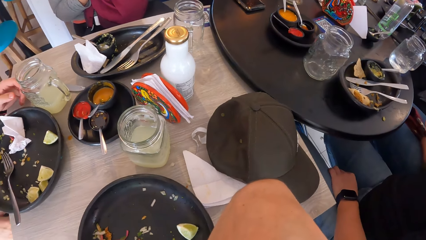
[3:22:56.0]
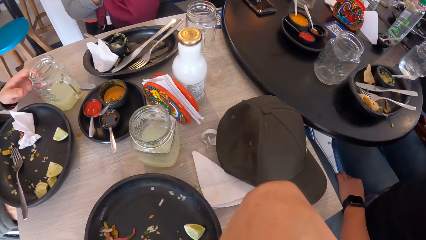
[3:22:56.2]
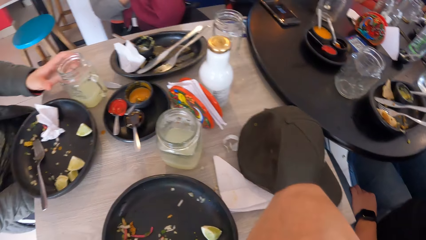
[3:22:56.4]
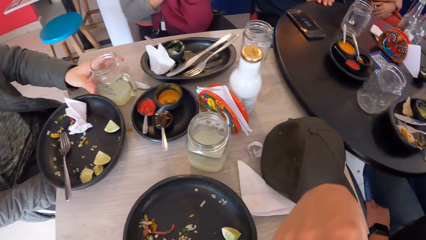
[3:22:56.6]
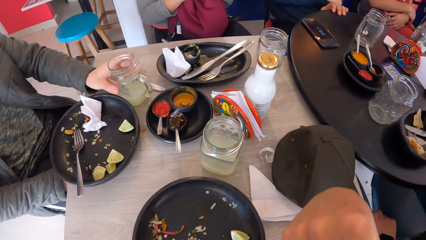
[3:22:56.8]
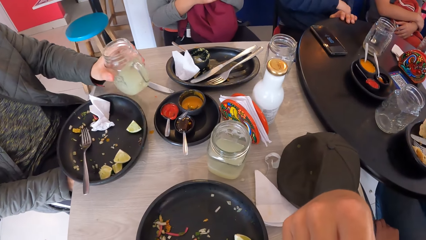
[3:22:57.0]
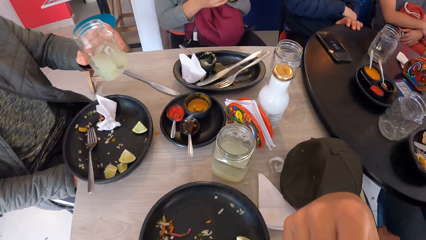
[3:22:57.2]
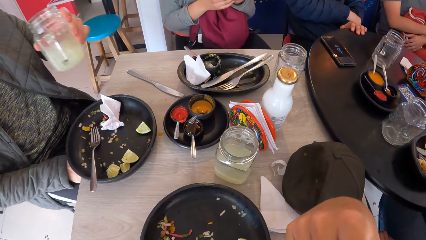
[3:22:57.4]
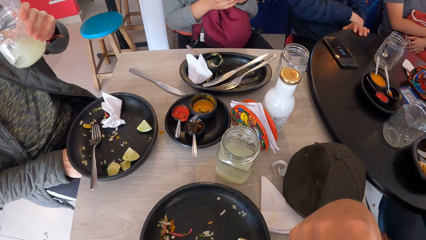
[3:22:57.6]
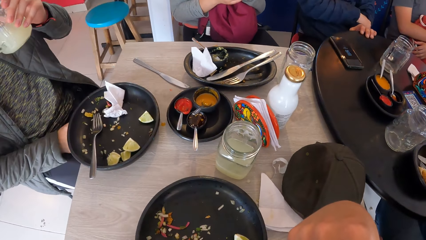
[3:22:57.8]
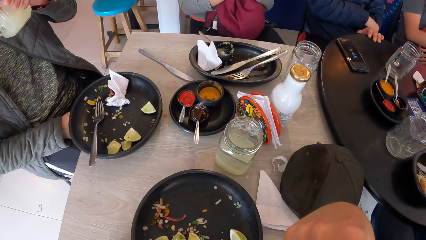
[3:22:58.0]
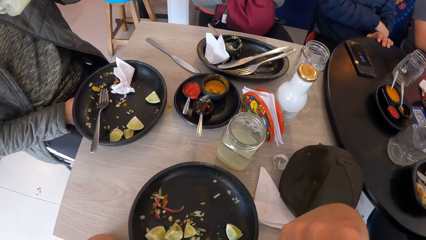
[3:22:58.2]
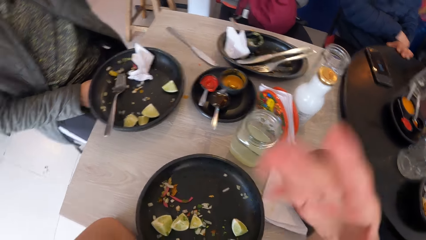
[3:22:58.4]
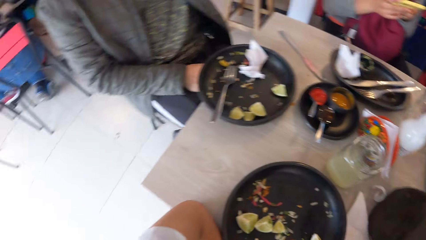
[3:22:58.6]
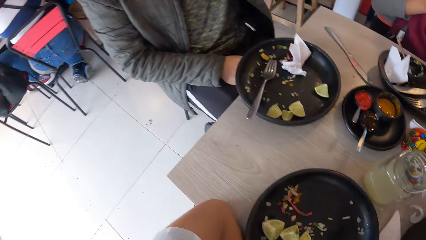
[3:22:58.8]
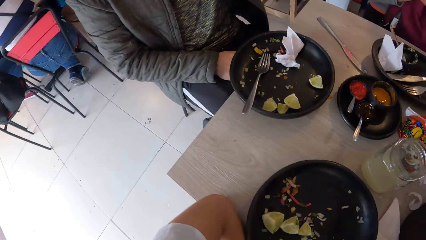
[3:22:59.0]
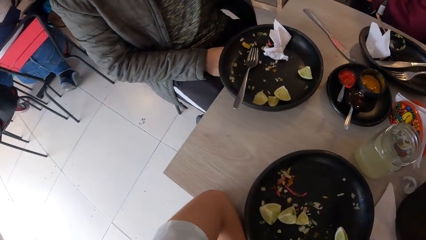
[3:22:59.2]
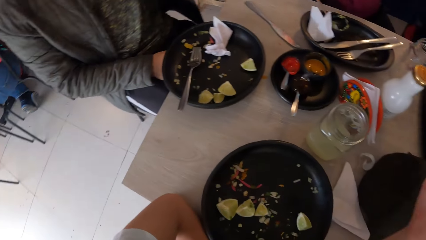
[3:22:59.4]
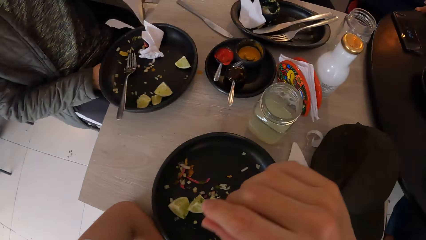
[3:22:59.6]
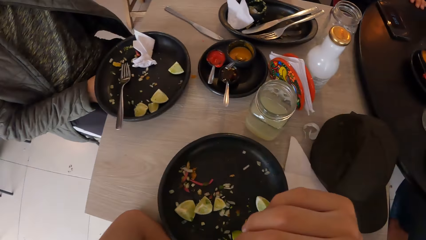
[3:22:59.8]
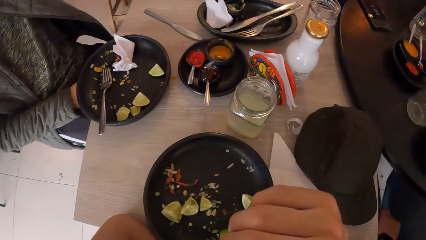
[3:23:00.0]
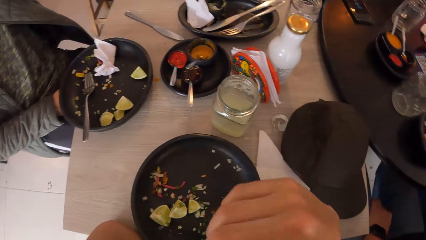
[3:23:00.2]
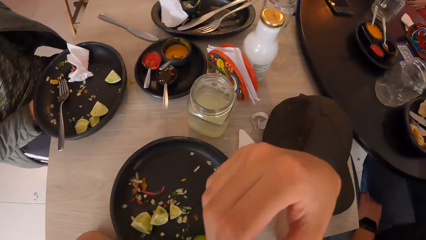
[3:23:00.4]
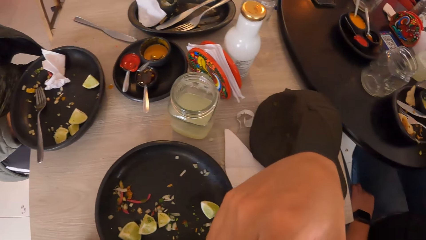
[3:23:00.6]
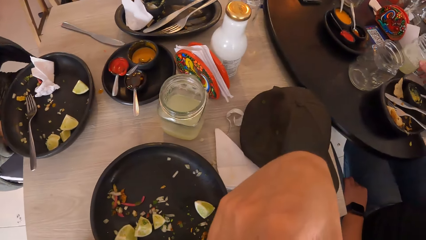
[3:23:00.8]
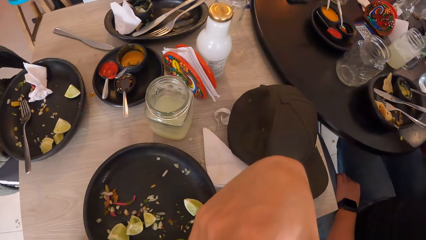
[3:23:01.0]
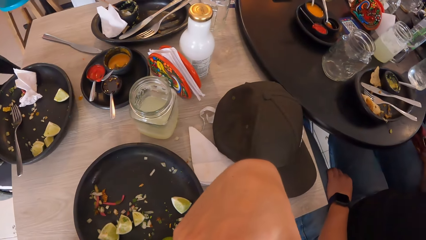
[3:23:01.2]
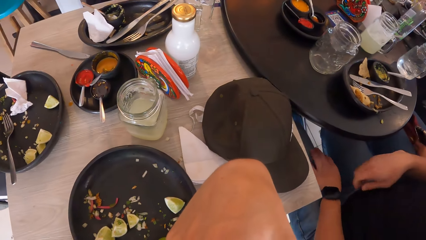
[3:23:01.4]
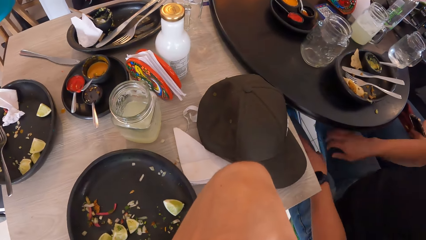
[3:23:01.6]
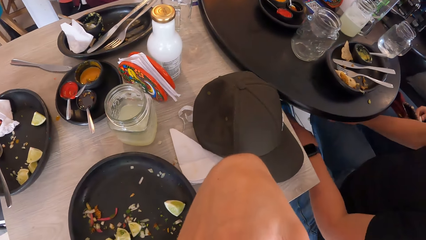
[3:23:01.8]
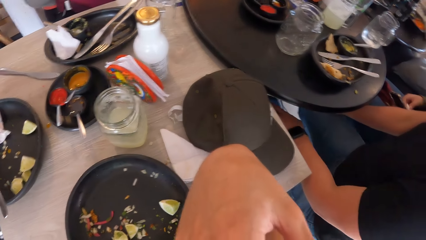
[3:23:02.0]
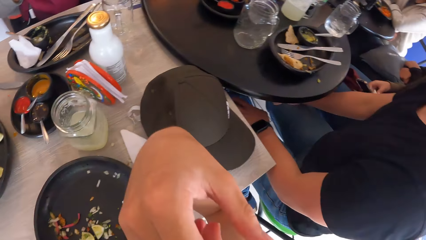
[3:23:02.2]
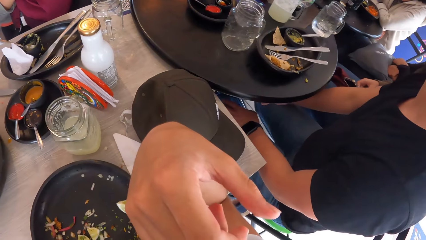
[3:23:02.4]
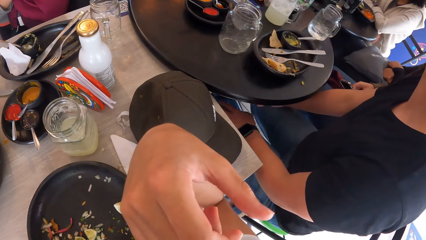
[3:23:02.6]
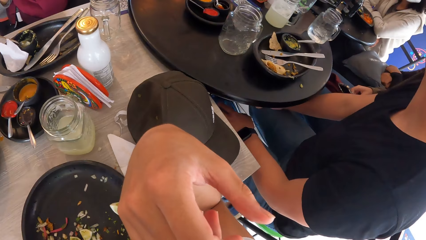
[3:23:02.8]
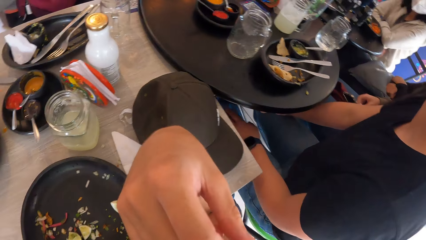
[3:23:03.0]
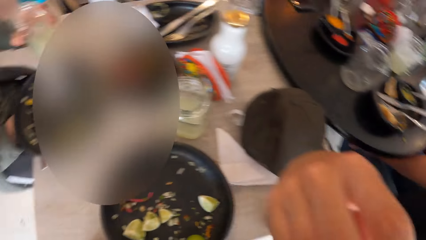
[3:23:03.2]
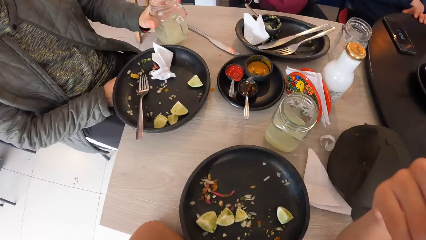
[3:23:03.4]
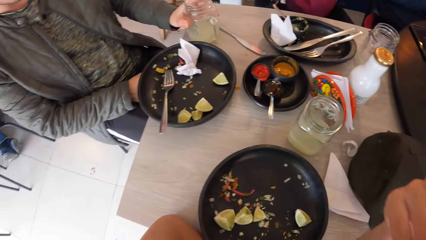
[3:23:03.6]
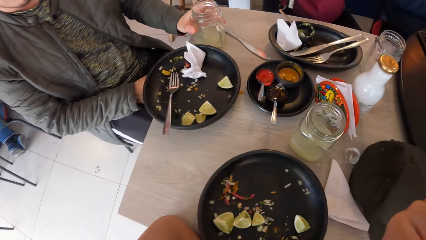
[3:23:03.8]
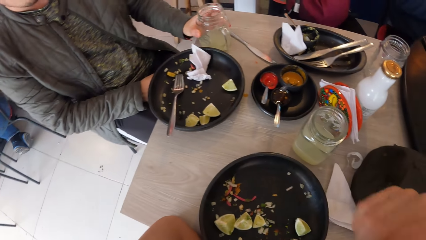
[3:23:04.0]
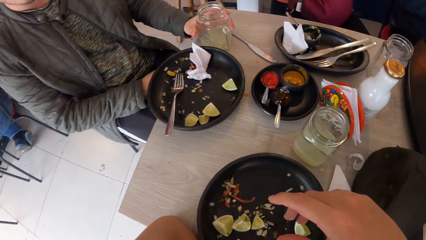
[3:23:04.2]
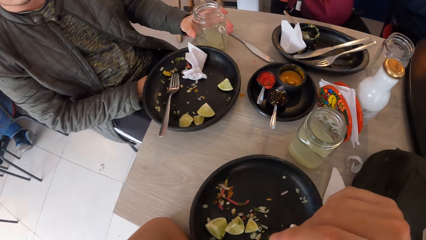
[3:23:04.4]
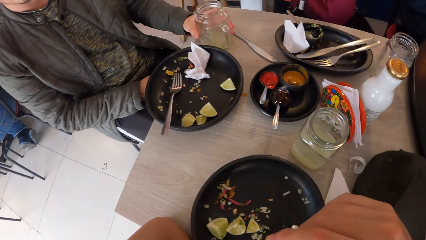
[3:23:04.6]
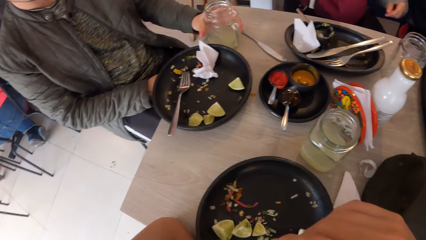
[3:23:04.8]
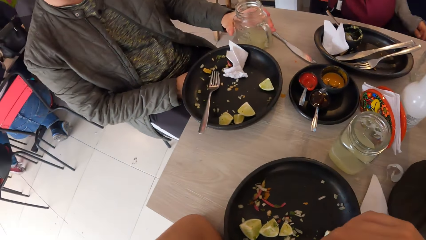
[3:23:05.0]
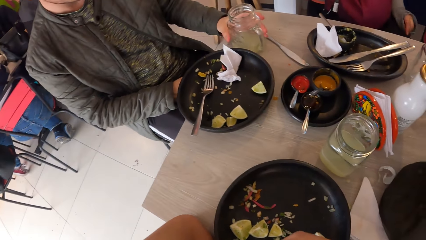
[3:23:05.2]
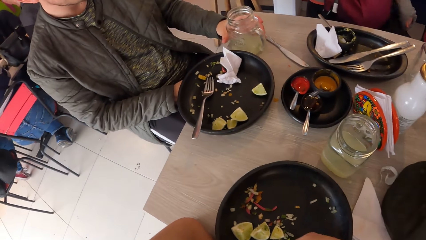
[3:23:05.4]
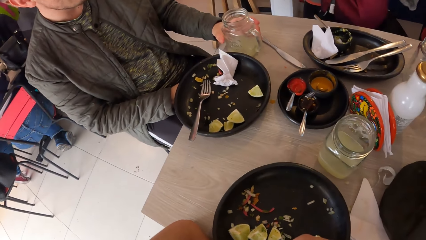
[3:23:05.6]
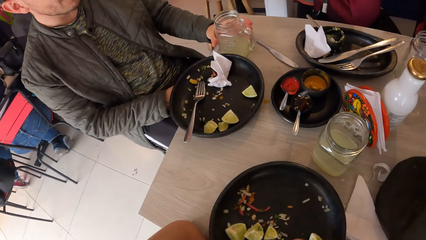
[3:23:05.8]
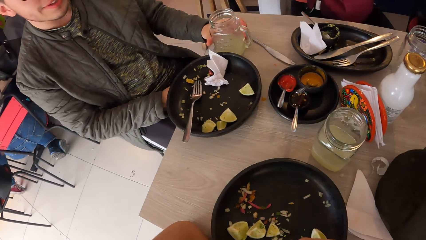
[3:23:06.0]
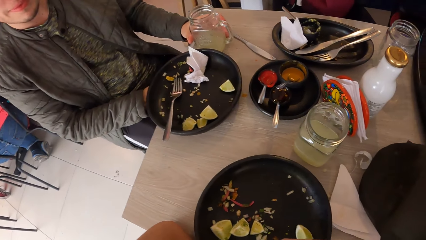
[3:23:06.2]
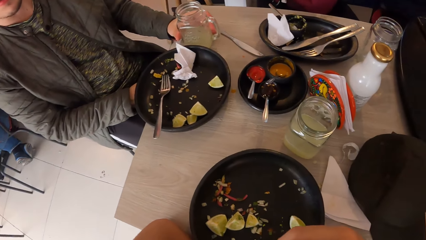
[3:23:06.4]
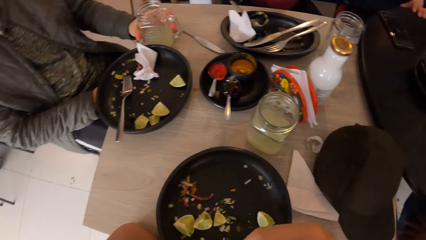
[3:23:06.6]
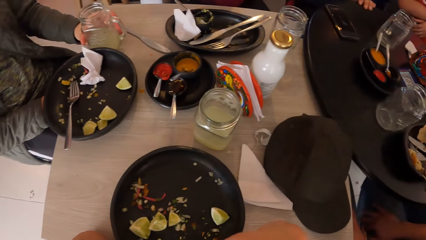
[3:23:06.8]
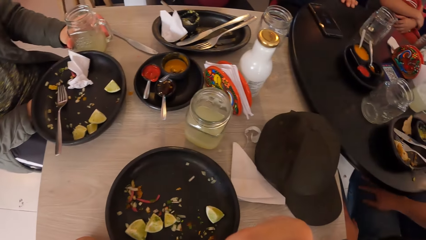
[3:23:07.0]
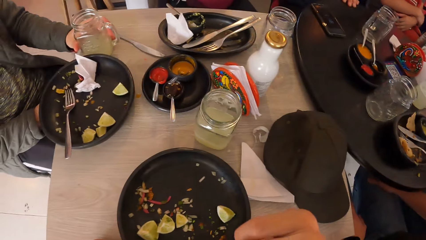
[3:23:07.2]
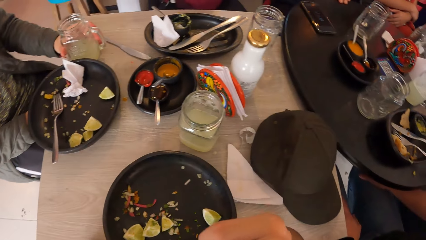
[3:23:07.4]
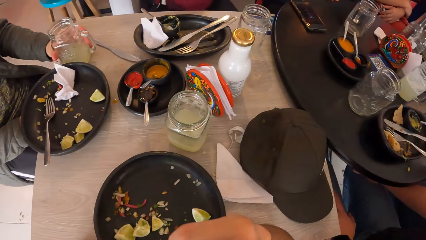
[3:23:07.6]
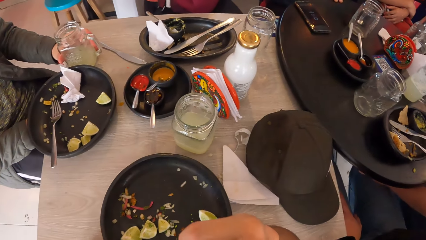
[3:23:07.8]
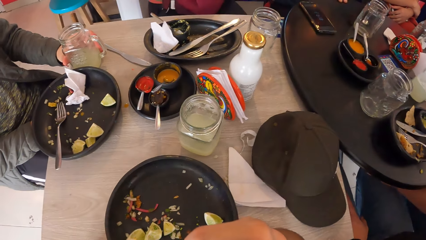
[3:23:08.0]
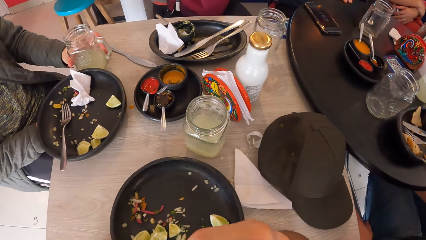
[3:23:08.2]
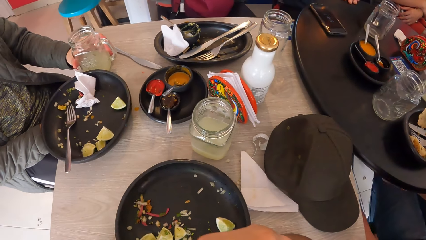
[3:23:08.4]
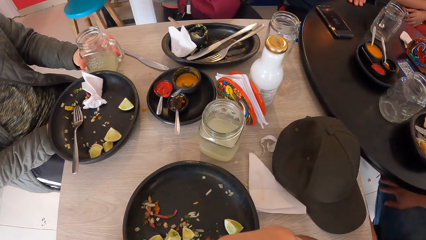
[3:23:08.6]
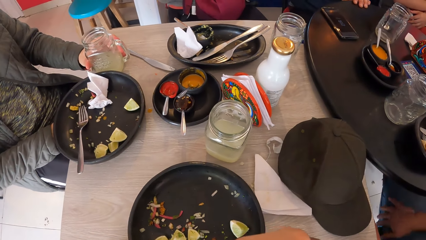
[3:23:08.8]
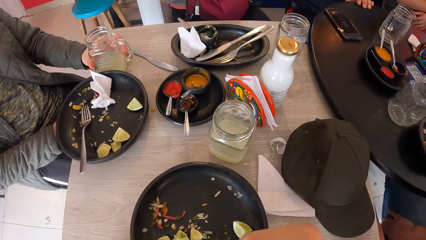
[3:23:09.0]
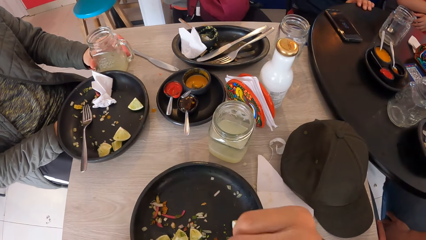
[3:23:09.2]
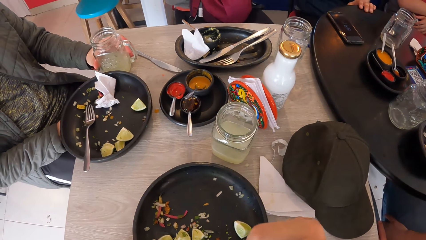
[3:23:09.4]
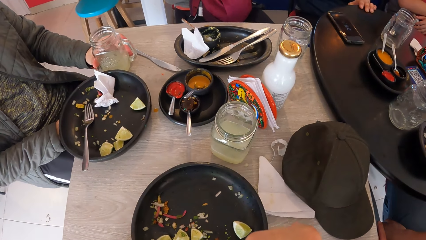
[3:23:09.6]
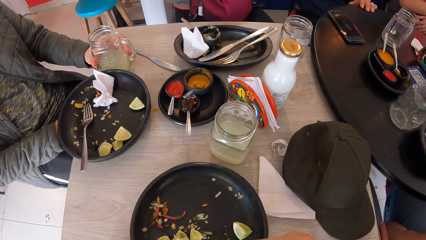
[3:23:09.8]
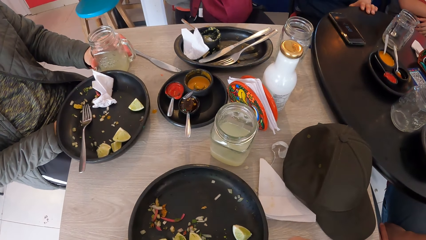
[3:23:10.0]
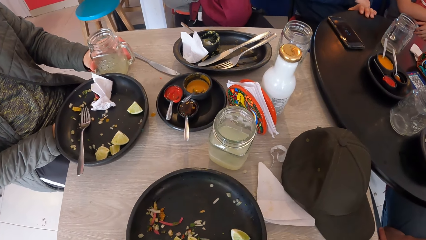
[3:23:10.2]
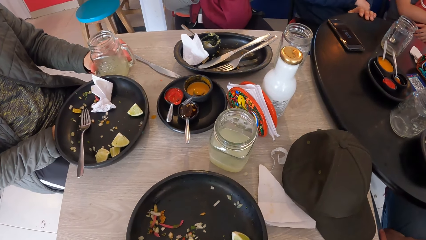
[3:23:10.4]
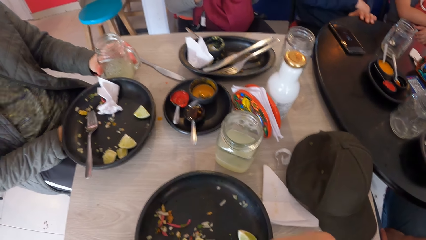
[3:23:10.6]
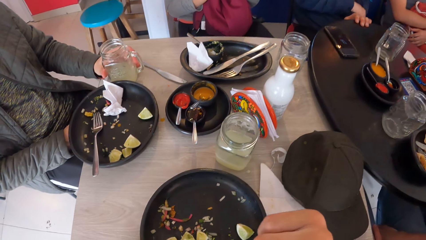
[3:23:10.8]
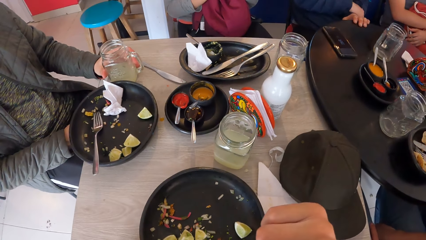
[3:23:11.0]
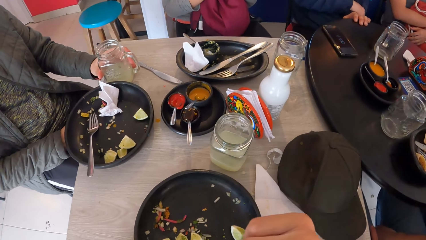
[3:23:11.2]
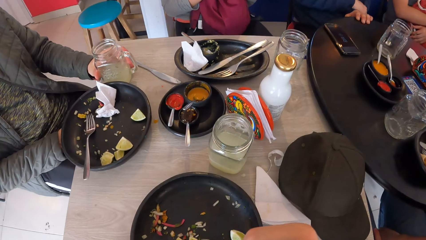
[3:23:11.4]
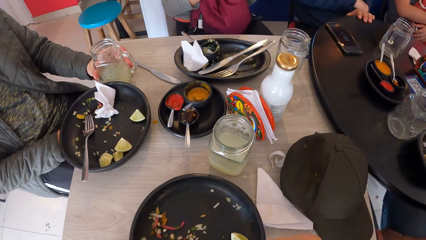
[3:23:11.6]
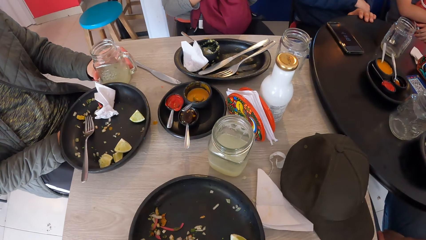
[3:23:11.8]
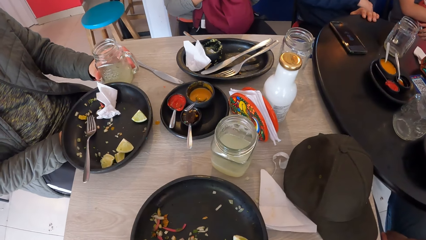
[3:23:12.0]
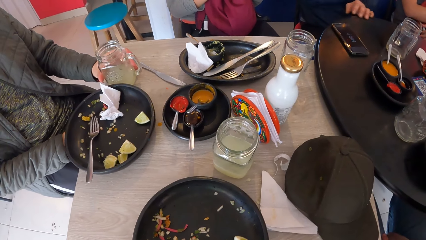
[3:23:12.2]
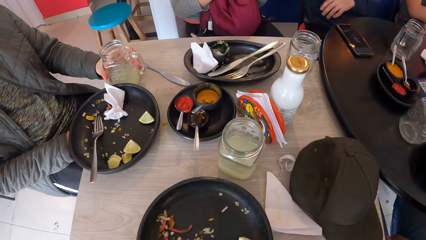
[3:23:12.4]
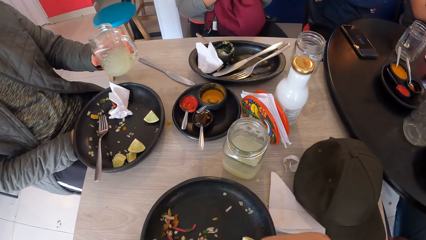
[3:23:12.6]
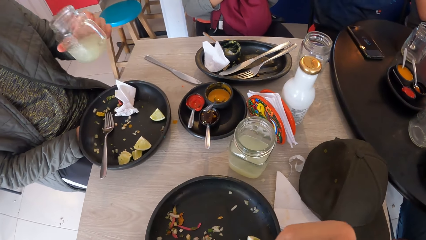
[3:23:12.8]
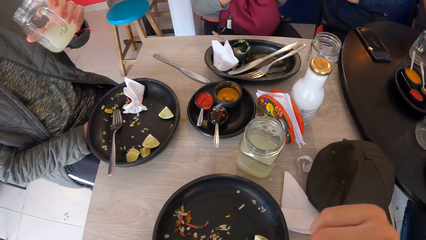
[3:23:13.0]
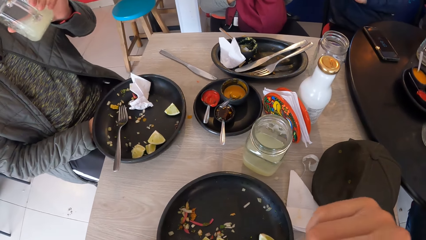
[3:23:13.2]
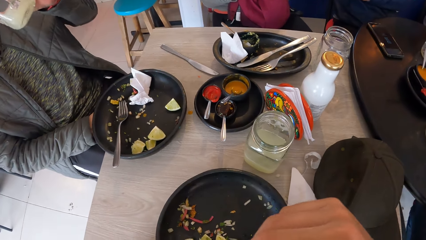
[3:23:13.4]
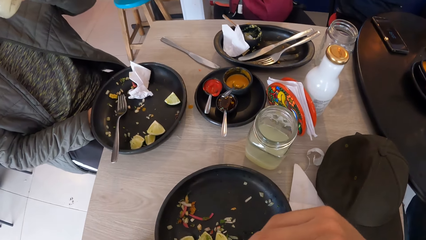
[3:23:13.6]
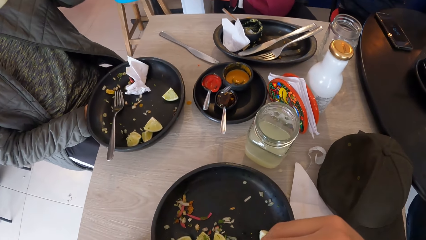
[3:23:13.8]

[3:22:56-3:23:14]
The man takes a cup of lemonade from the table with his left hand and drinks from the cup of lemonade in his left hand. The man places the cup of lemonade on the table with his left hand. The lady touches the table. The camera wearer picks a piece of fruit from the plate. The man takes the cup of lemonade from the table with his left hand and drinks from the cup of lemonade in his left hand.
